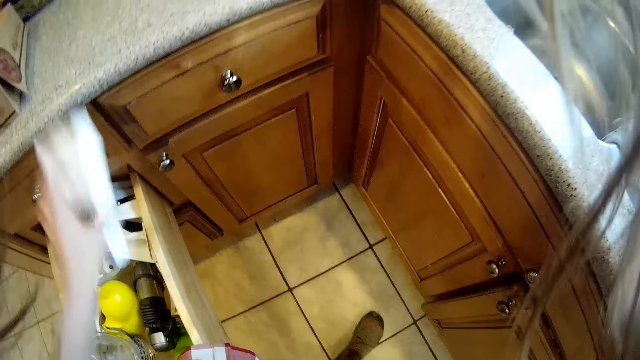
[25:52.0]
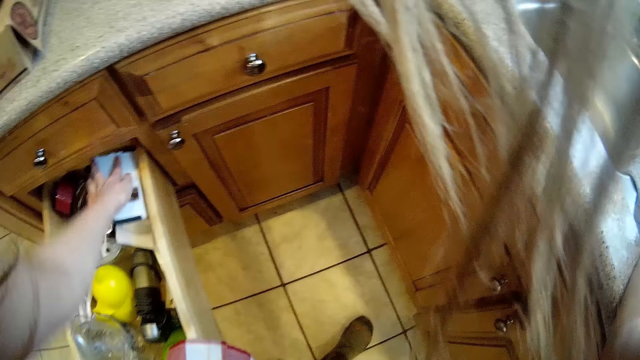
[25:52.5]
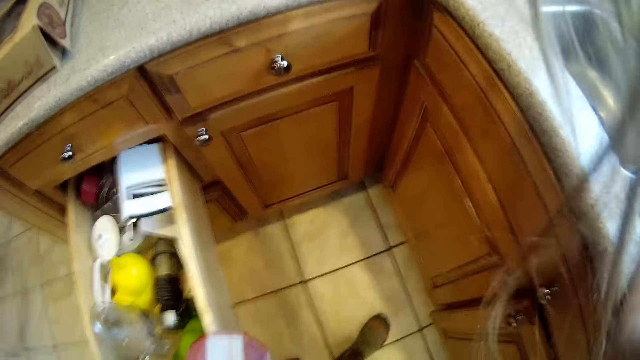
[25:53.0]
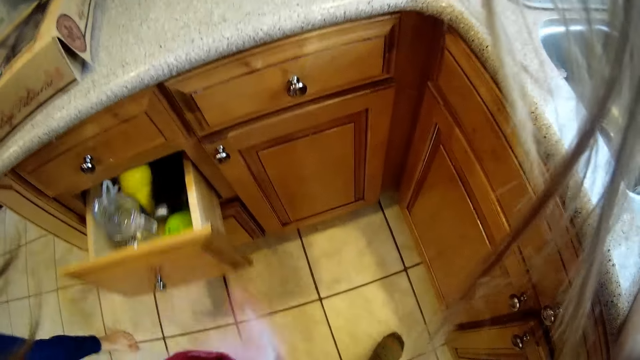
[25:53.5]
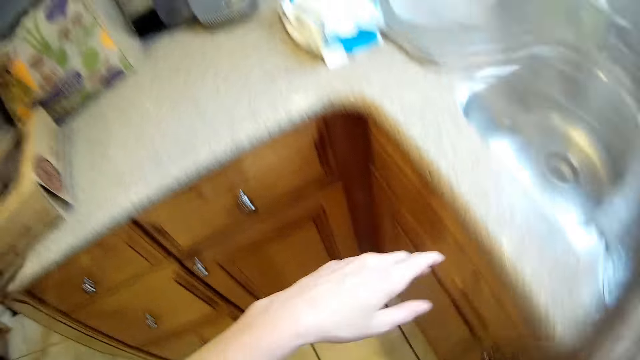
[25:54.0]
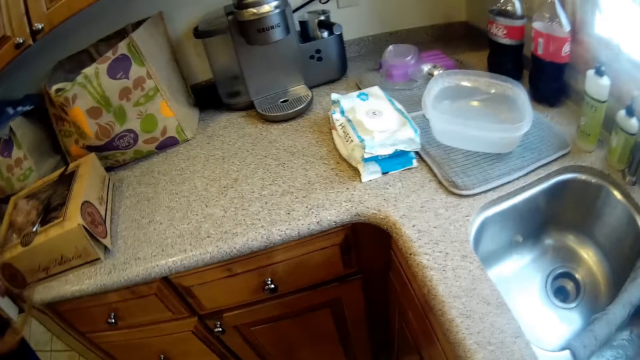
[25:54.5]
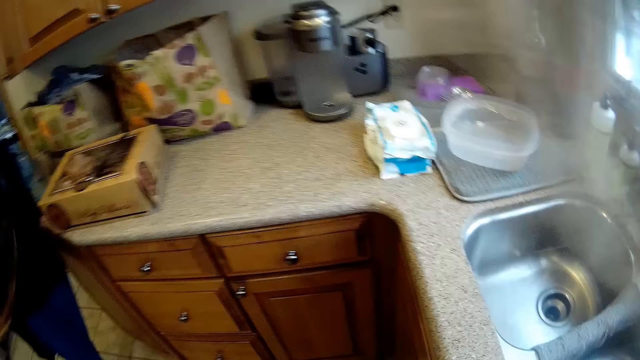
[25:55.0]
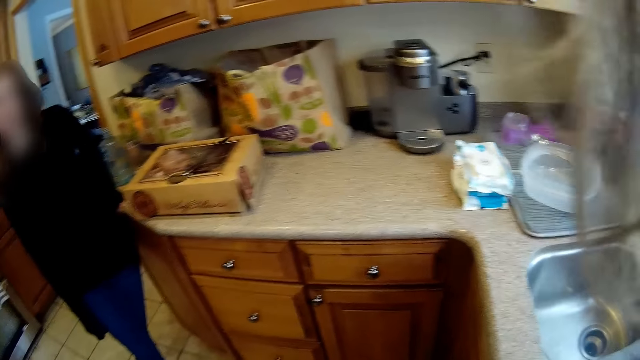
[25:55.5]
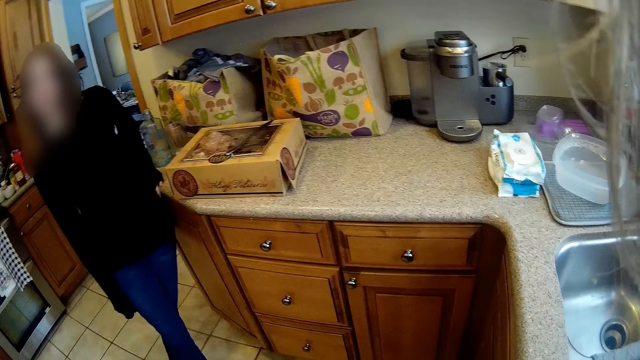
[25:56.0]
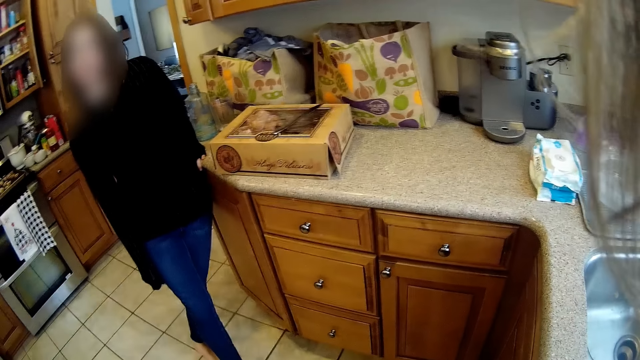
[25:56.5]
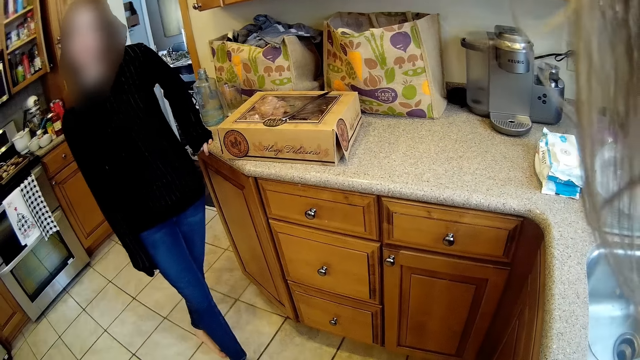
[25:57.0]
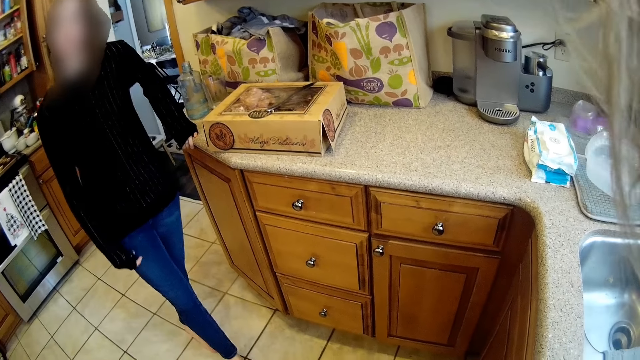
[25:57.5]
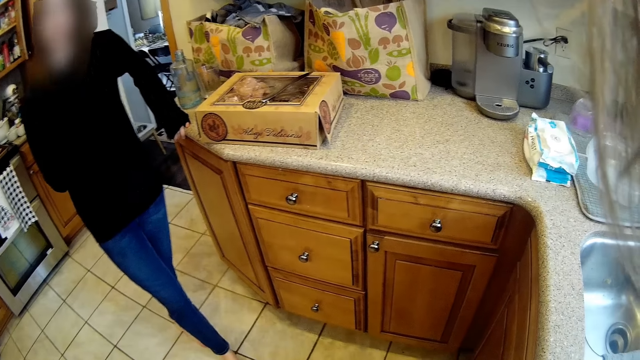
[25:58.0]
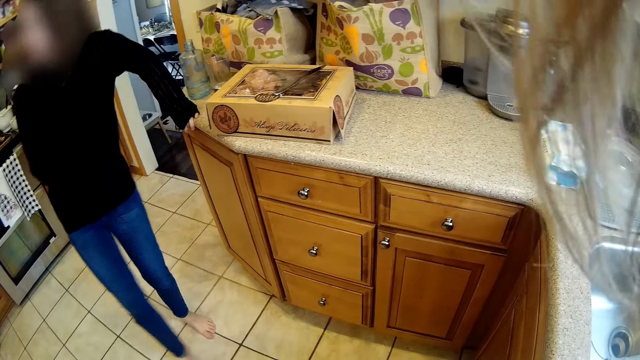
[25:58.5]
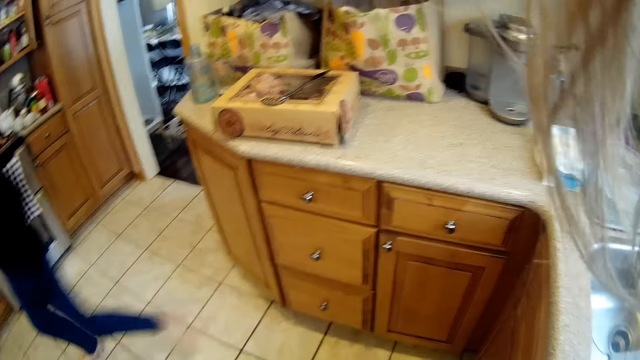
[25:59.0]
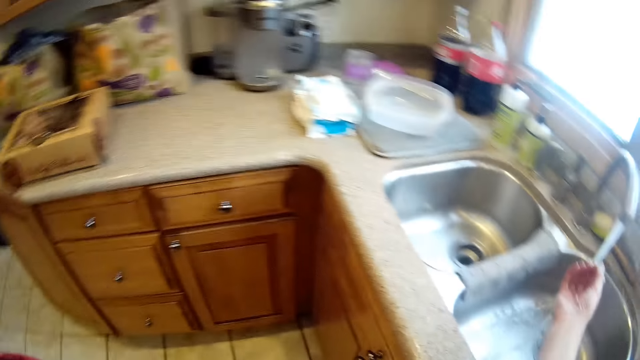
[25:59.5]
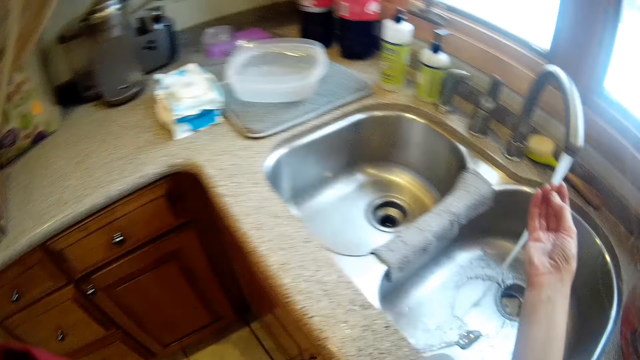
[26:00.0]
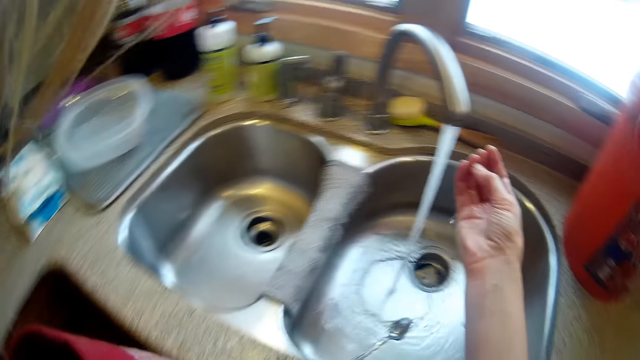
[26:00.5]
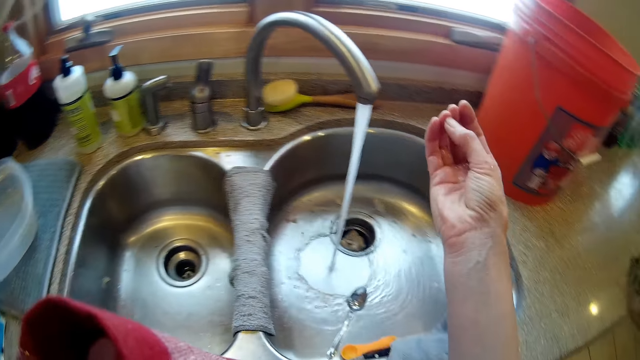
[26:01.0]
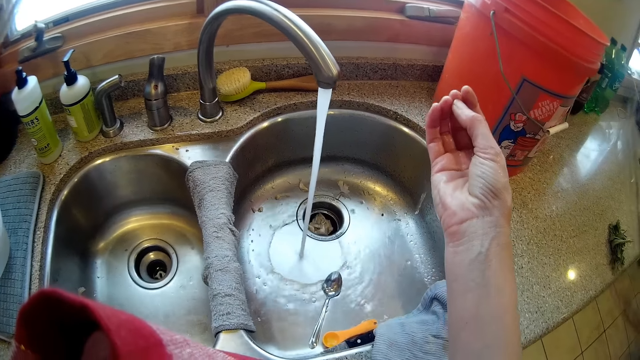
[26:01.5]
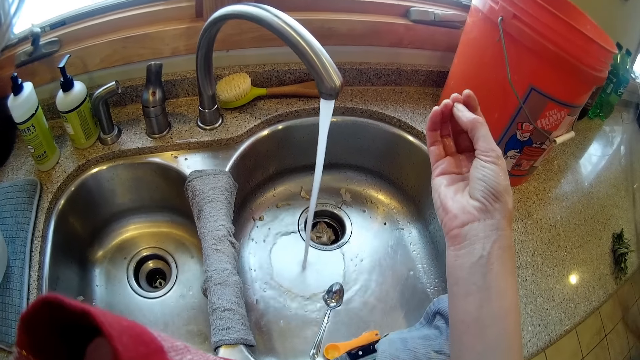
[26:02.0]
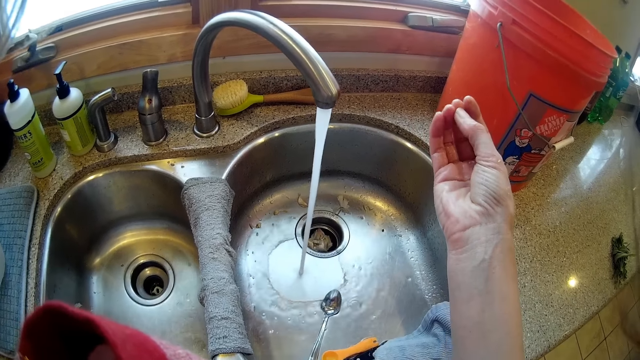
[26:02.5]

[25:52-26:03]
The camera wearer picks up the piece of the vegetable slicer from the kitchen worktop with her left hand. She drops the piece of the vegetable slicer into the drawer with her left hand. She closes the drawer with her left hand. She looks around. She interacts with a woman. The woman stands in the kitchen. The camera wearer checks her right fingers.

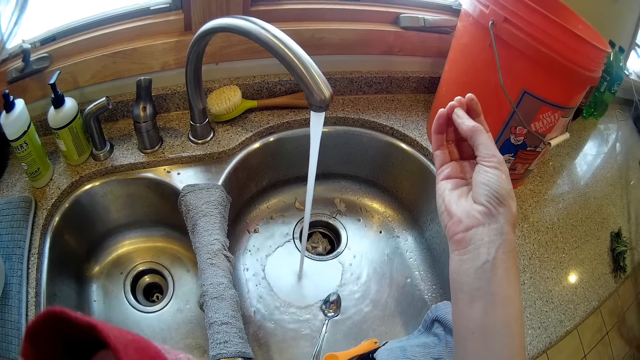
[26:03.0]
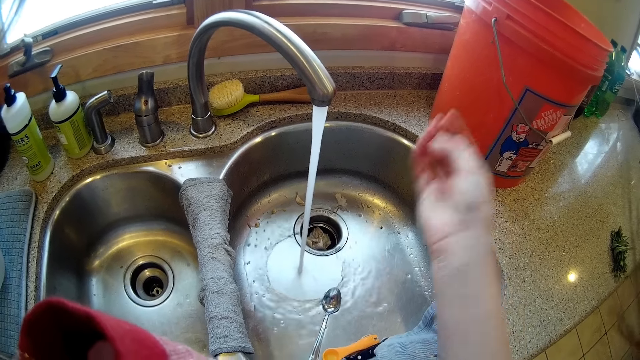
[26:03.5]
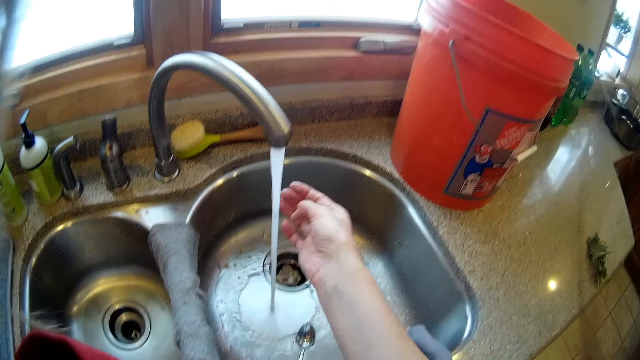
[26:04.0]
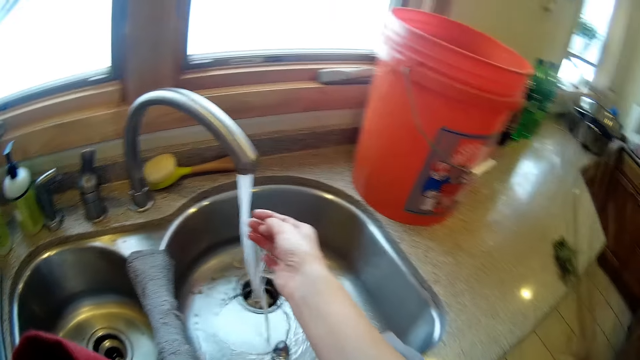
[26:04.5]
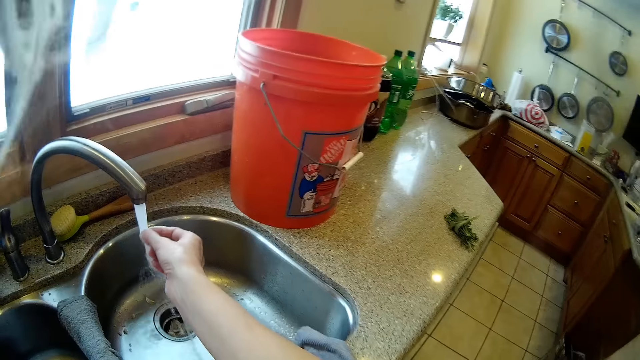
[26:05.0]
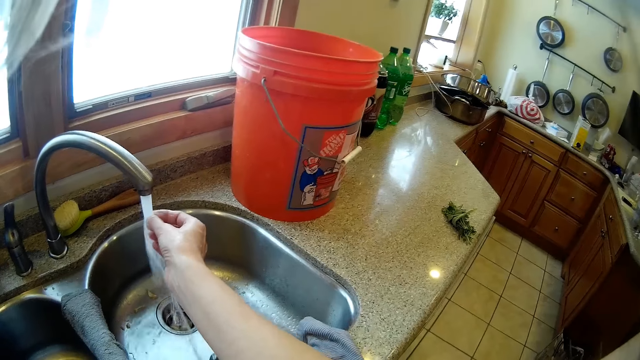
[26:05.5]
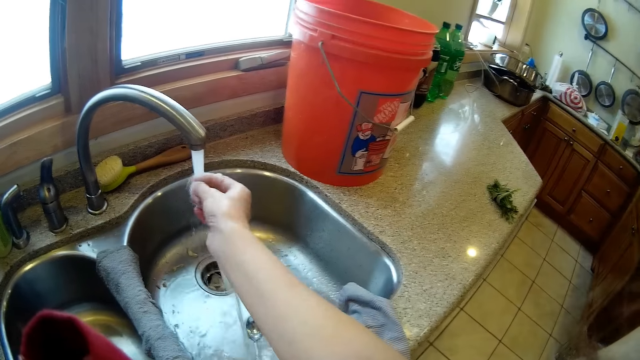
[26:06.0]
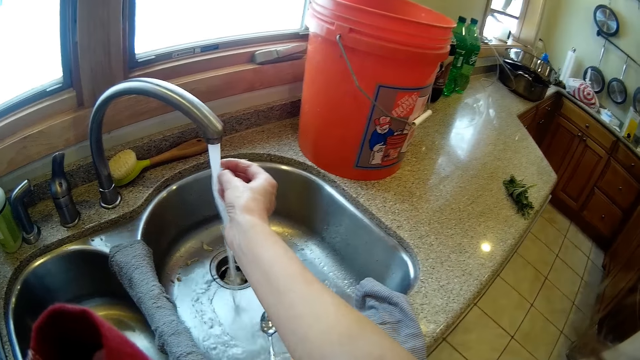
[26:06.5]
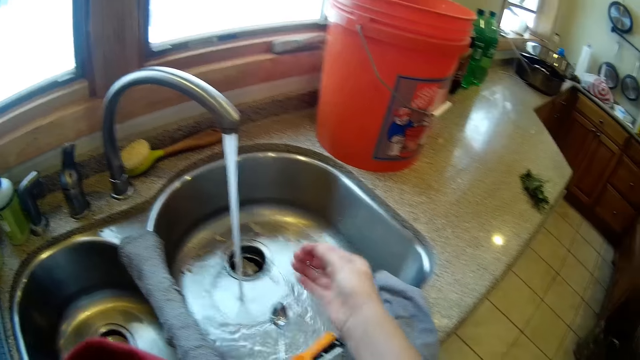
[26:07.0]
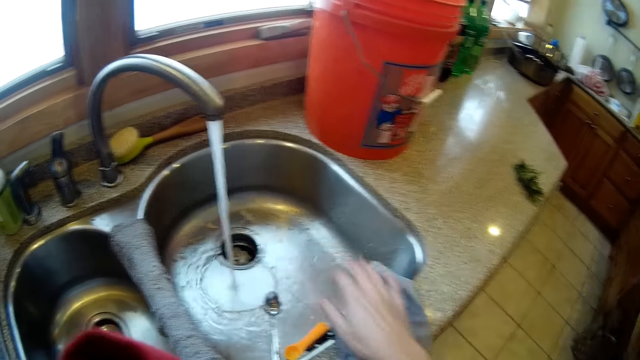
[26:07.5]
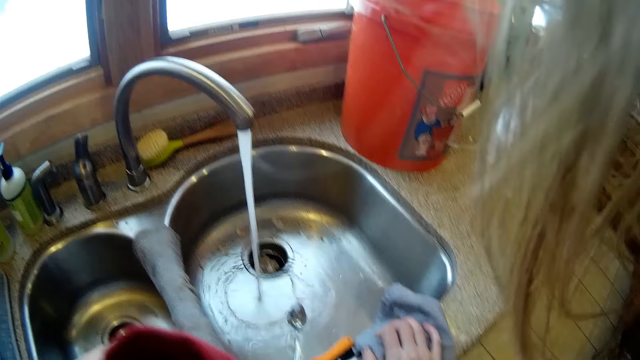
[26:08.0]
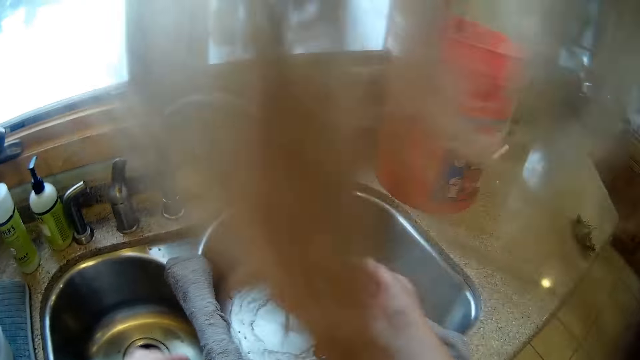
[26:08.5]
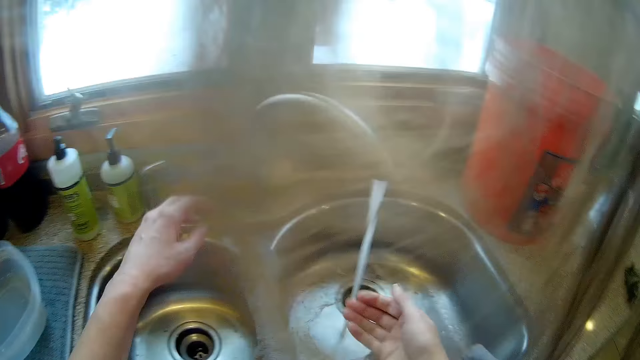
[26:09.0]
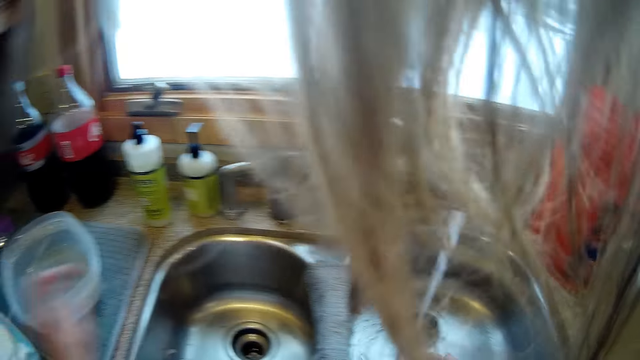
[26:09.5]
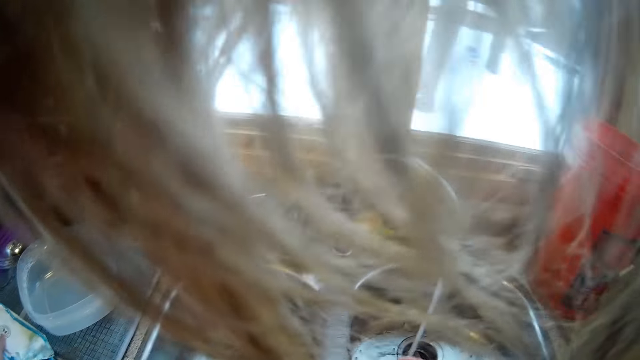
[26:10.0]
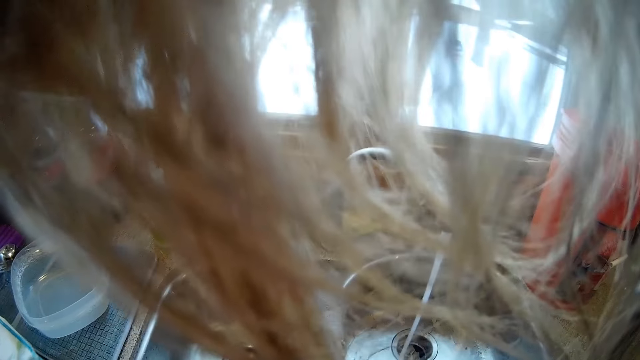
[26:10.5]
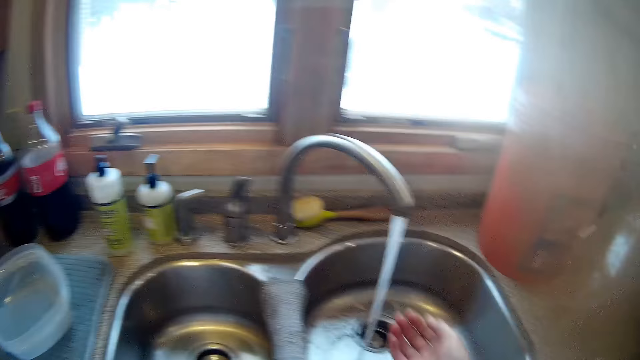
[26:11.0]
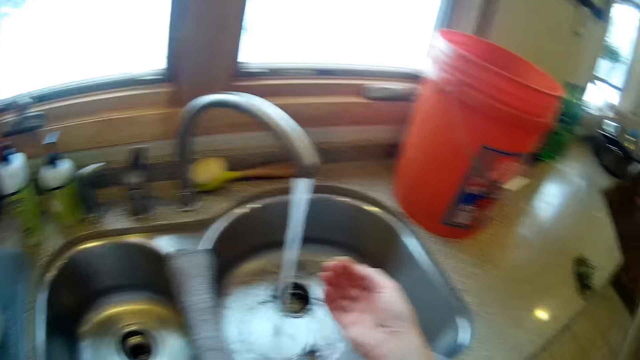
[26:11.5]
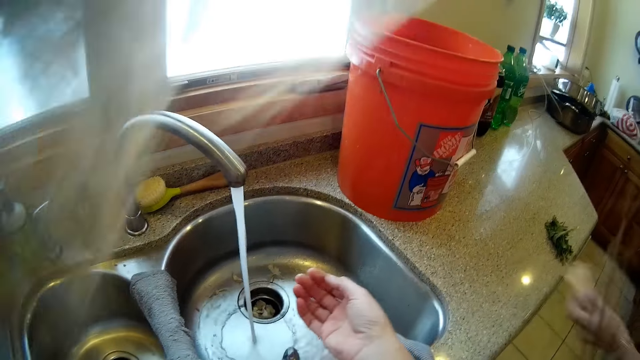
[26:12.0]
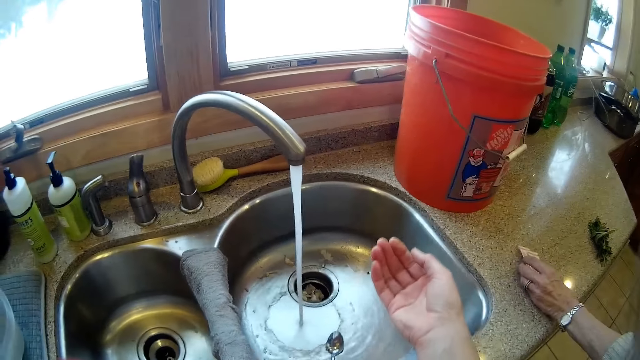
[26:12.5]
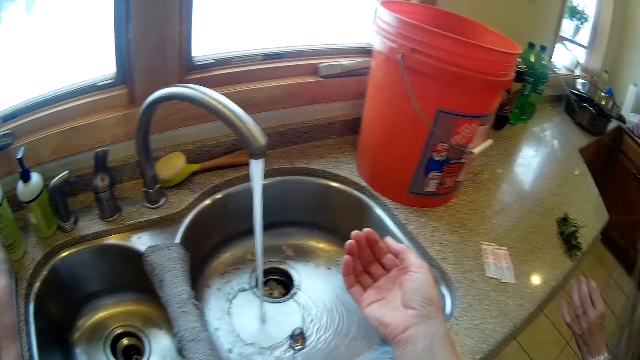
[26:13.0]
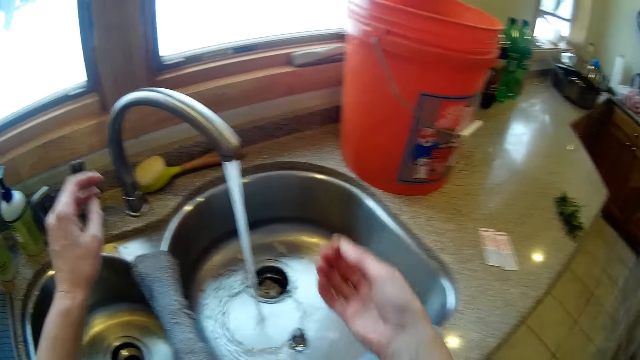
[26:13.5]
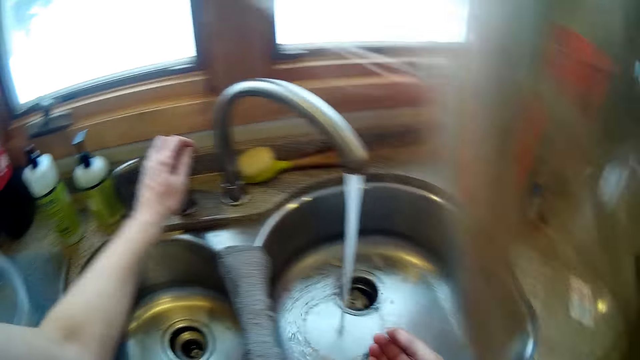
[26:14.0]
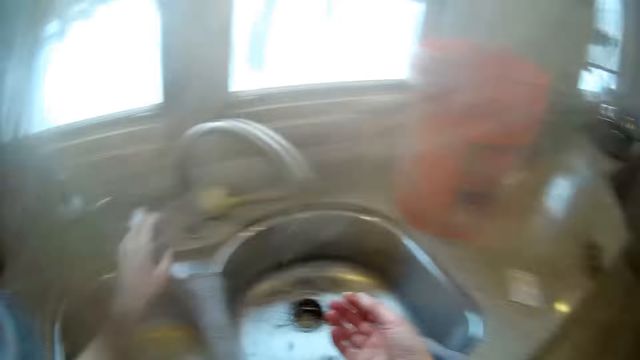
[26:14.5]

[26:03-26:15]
The camera wearer washes her right fingers under running water in the kitchen sink. She places her right hand on a kitchen towel. She touches a box of hand gloves on the kitchen worktop with her left hand. A woman drops two blister plasters on the kitchen worktop with her right hand. The camera wearer closes the tap with her left hand.
